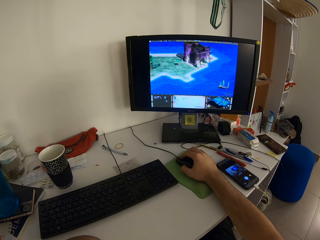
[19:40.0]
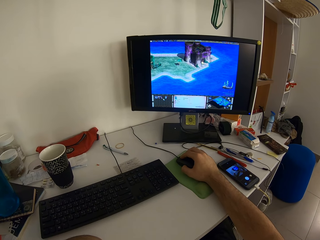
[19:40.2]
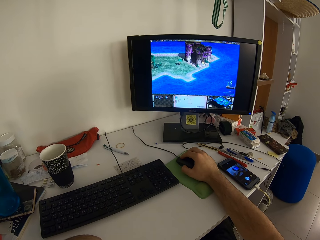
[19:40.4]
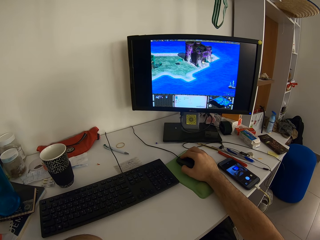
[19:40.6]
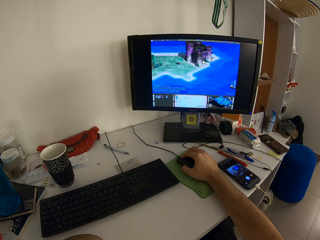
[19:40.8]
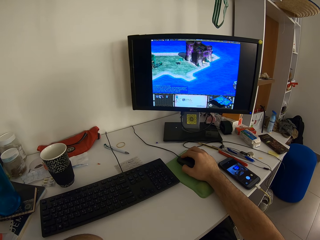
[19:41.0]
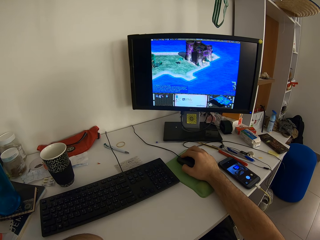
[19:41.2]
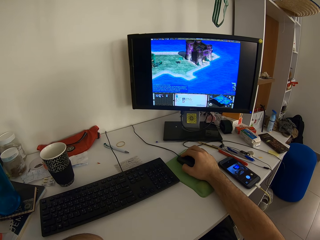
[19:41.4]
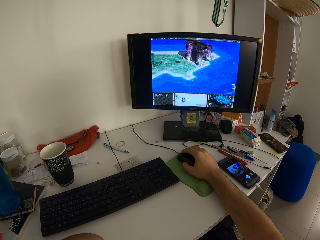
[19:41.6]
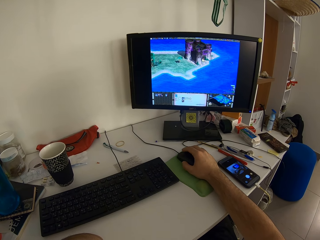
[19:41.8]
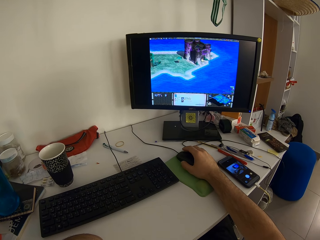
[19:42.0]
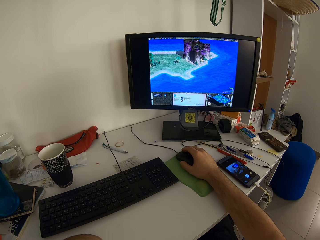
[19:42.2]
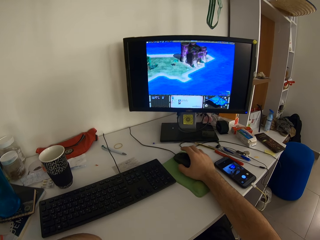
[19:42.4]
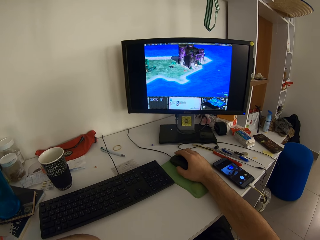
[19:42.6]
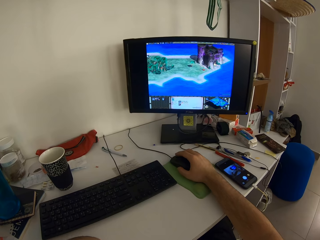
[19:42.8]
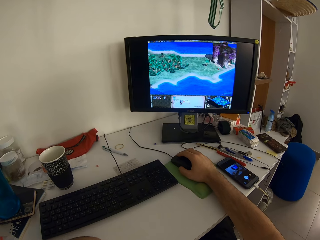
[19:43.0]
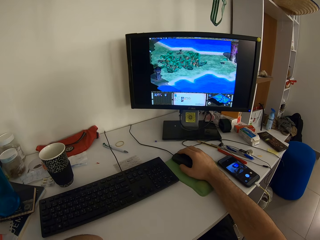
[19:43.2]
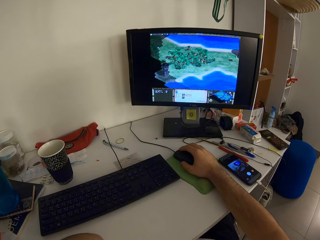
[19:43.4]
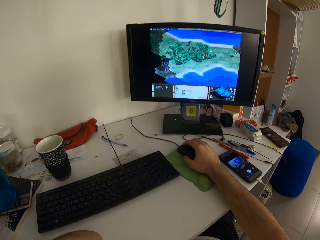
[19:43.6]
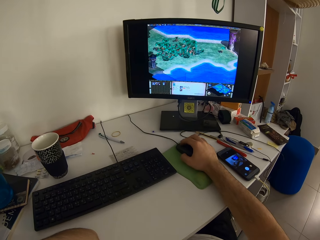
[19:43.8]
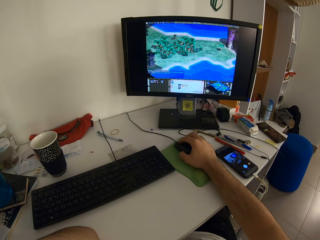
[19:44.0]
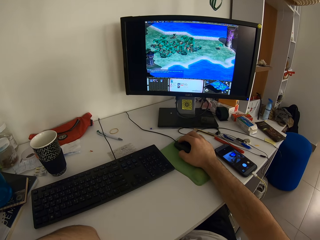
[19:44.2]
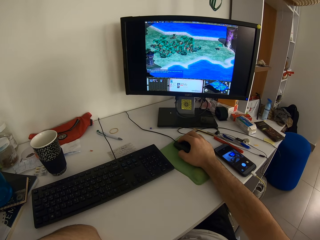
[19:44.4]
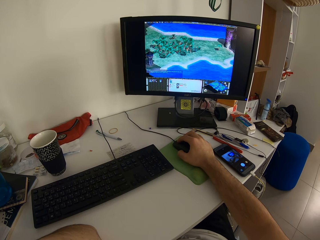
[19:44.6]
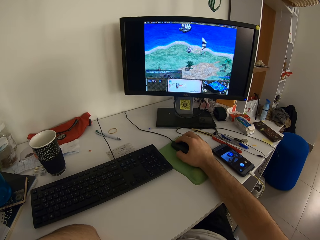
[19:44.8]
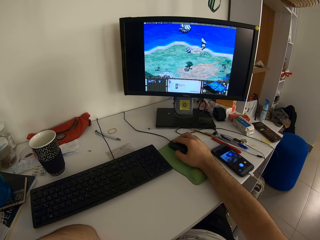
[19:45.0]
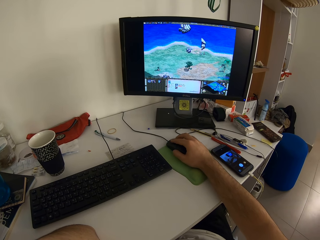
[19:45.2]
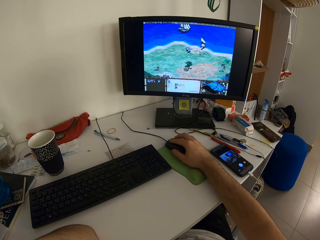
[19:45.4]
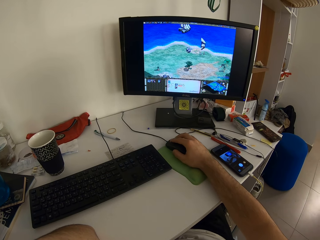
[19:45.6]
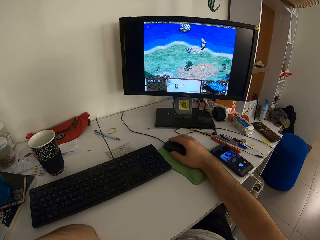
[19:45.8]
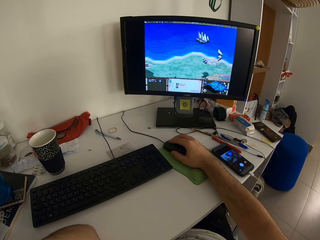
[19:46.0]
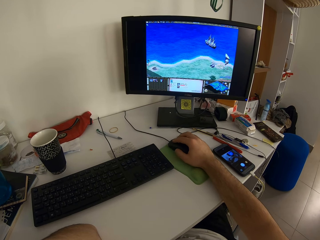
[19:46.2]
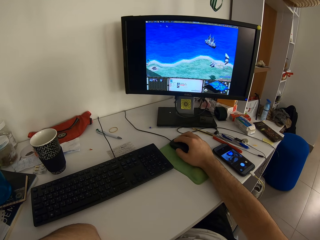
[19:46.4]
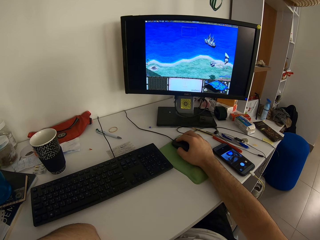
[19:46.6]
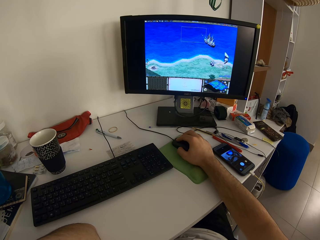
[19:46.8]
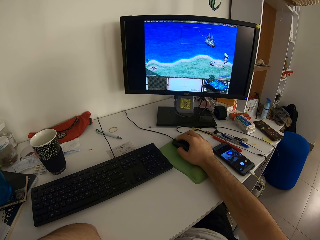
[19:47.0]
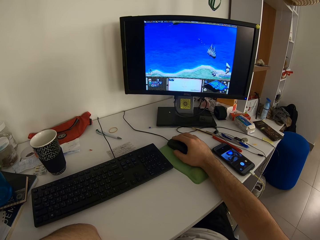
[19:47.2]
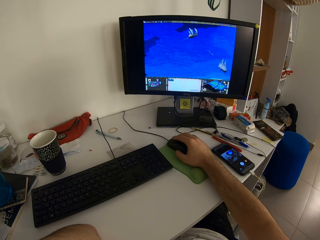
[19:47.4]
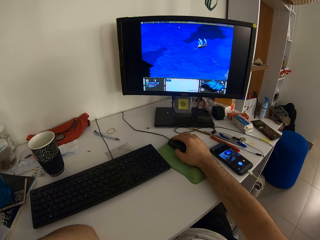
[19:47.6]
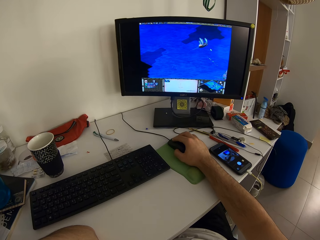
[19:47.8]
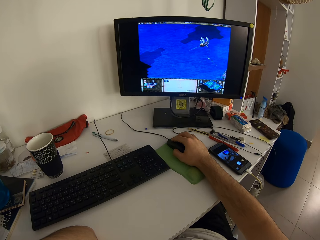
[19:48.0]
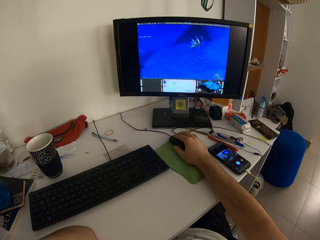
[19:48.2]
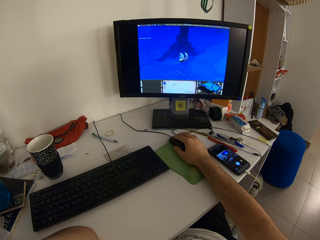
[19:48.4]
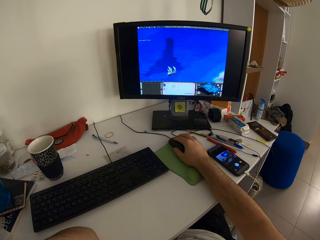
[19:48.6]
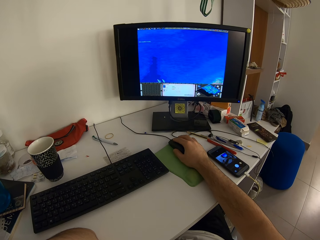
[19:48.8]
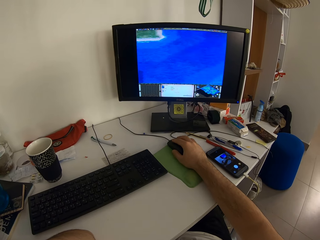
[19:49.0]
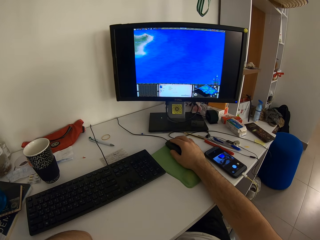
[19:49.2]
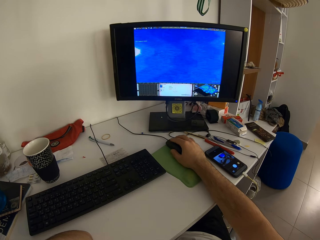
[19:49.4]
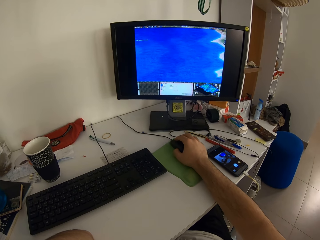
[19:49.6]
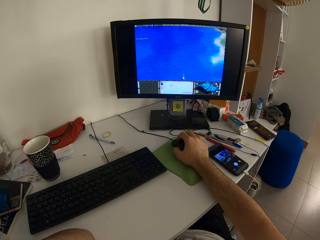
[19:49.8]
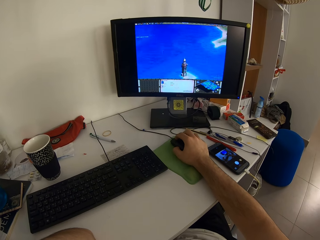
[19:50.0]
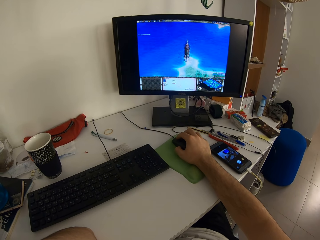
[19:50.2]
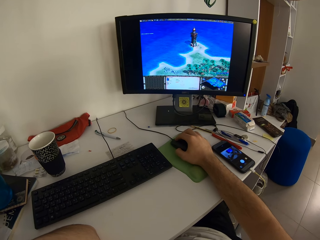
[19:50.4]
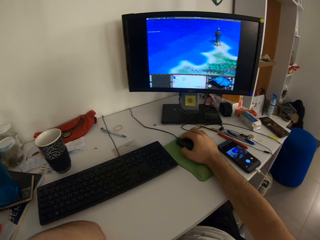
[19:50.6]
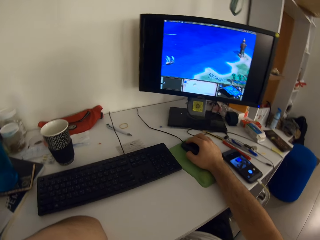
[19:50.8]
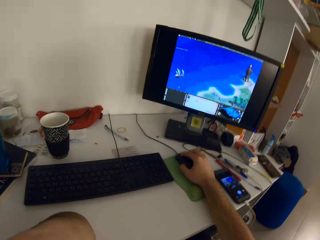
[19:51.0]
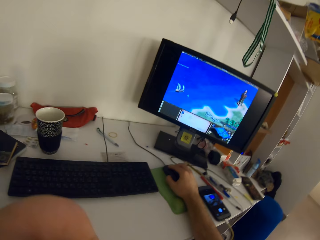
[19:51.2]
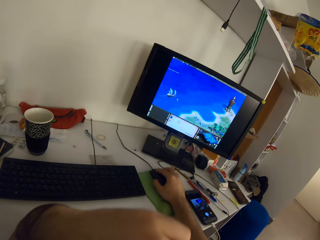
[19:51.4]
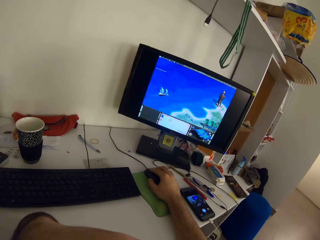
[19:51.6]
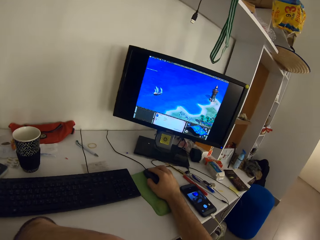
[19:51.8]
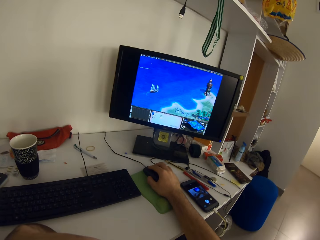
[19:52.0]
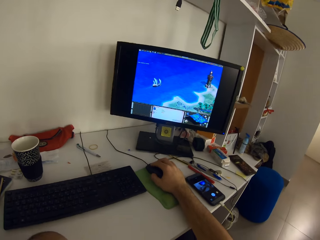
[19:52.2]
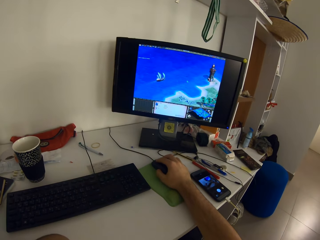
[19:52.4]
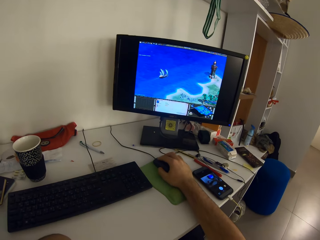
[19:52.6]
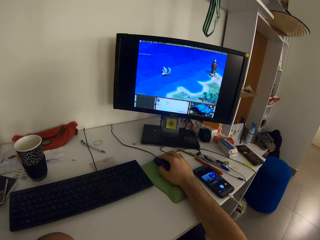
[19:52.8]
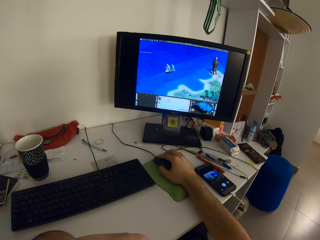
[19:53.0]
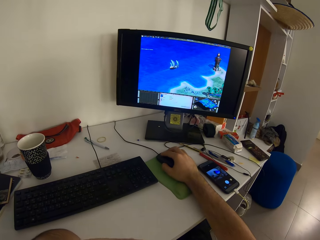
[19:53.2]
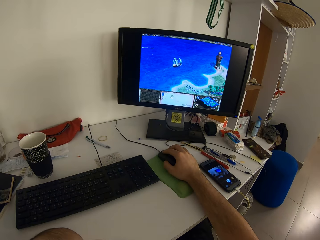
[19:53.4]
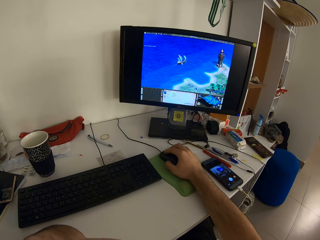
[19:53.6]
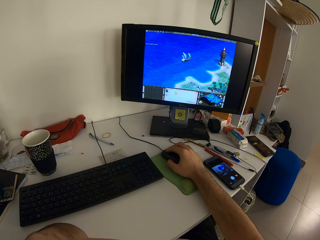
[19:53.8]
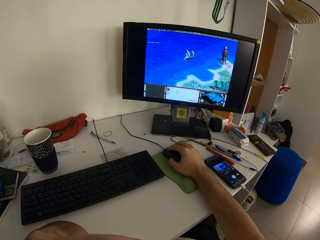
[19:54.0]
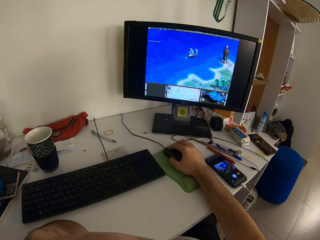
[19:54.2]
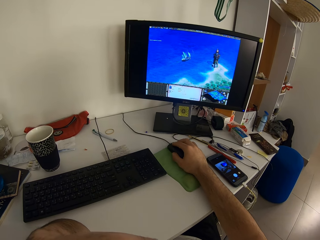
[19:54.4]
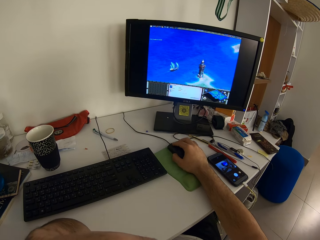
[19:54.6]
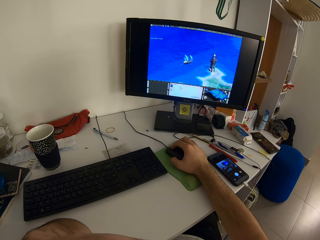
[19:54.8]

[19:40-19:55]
The camera wearer moves the left hand.

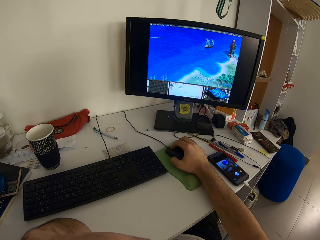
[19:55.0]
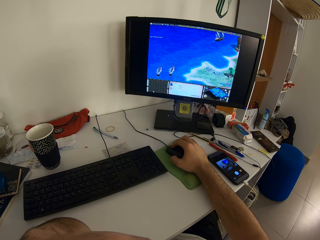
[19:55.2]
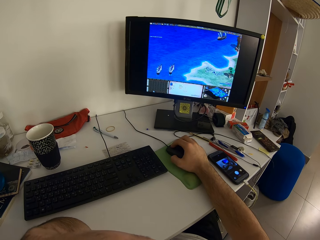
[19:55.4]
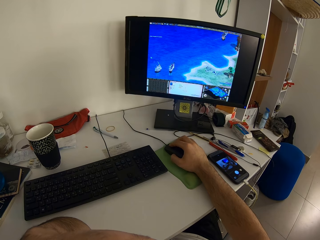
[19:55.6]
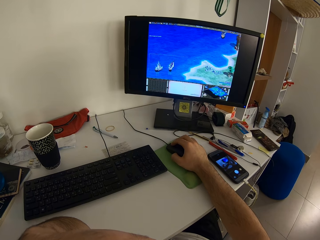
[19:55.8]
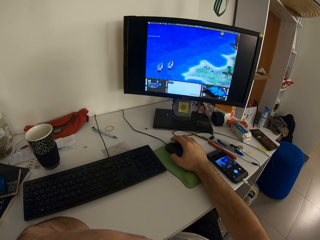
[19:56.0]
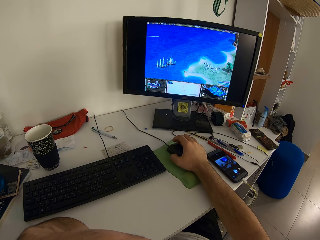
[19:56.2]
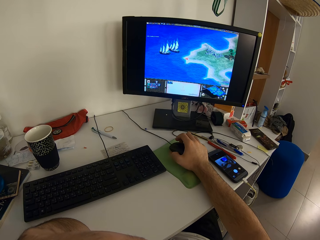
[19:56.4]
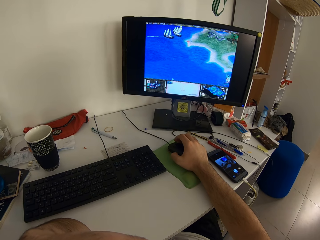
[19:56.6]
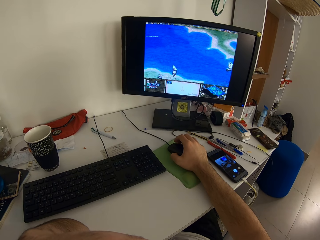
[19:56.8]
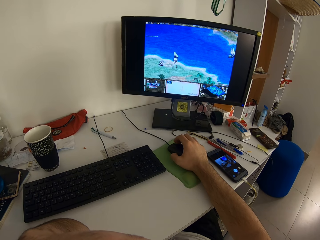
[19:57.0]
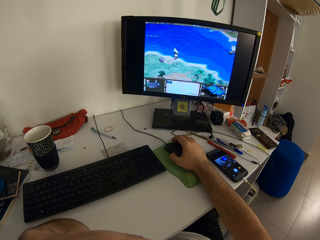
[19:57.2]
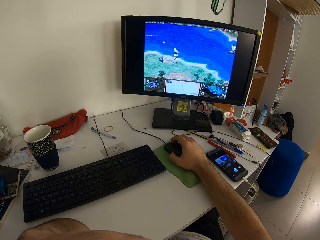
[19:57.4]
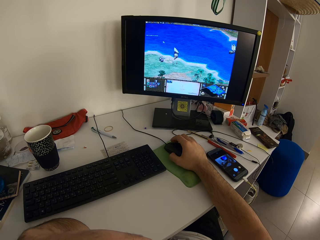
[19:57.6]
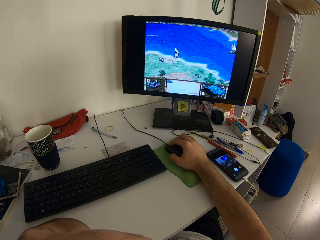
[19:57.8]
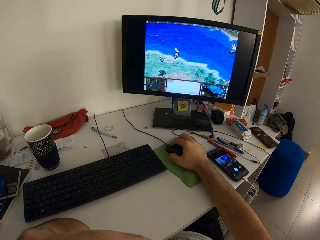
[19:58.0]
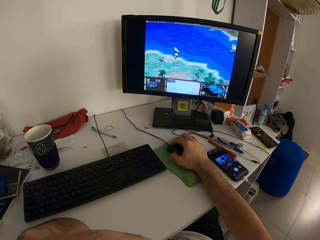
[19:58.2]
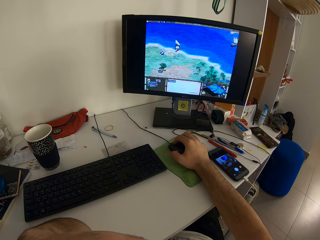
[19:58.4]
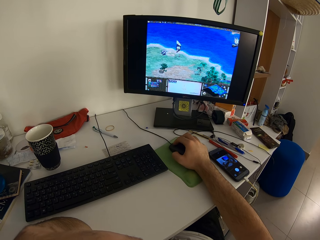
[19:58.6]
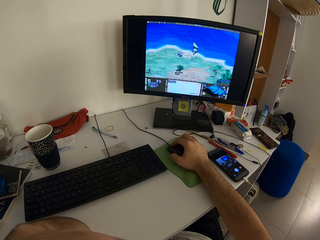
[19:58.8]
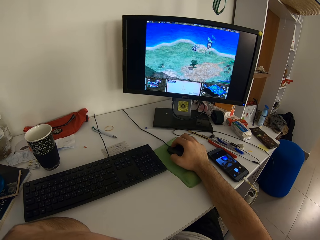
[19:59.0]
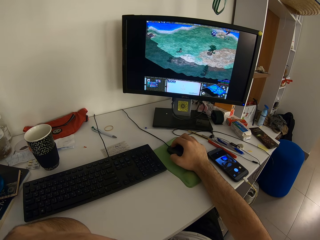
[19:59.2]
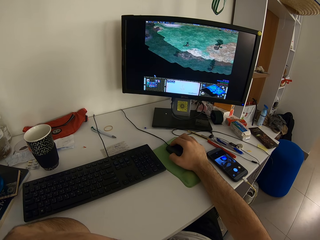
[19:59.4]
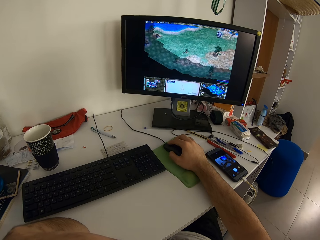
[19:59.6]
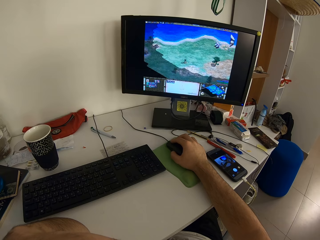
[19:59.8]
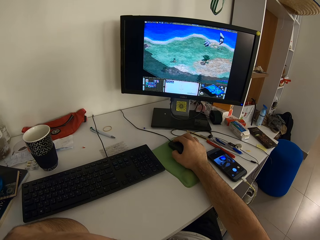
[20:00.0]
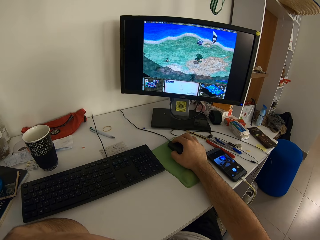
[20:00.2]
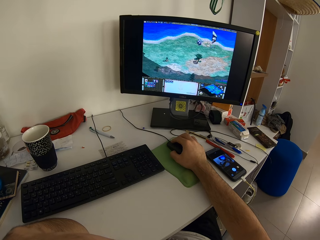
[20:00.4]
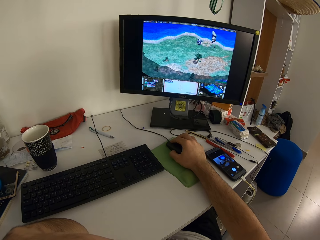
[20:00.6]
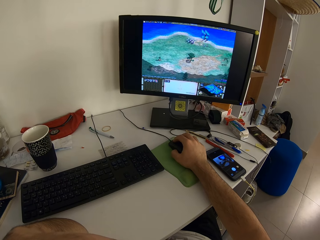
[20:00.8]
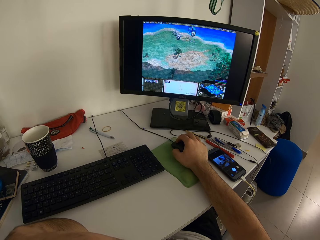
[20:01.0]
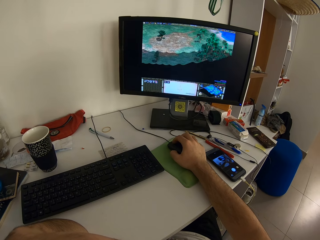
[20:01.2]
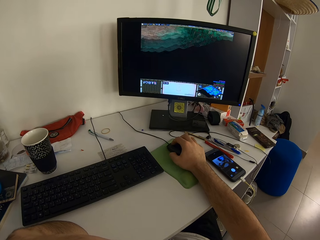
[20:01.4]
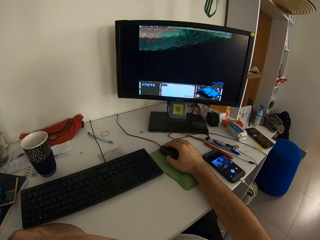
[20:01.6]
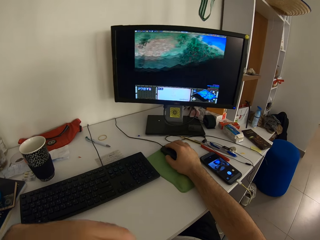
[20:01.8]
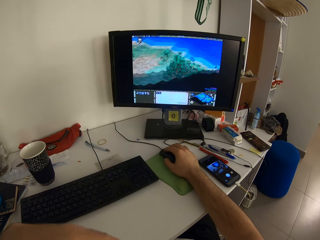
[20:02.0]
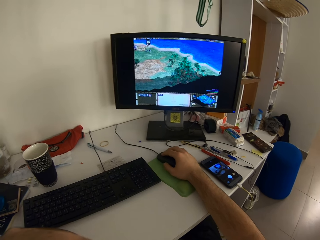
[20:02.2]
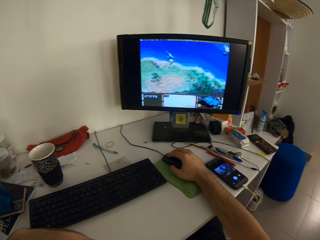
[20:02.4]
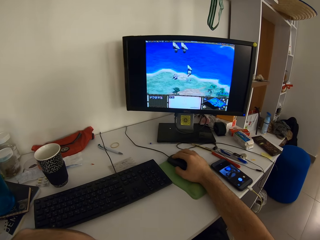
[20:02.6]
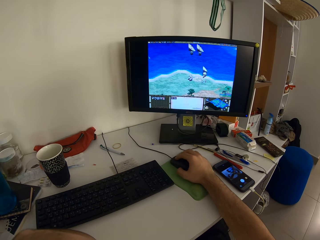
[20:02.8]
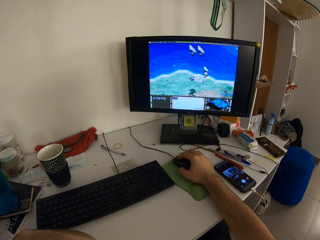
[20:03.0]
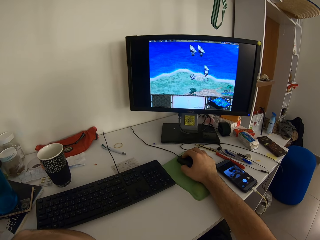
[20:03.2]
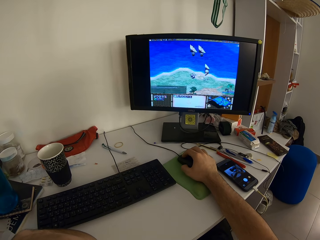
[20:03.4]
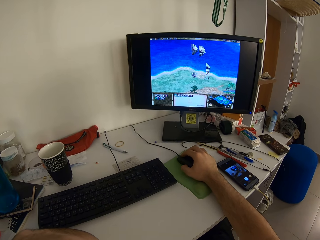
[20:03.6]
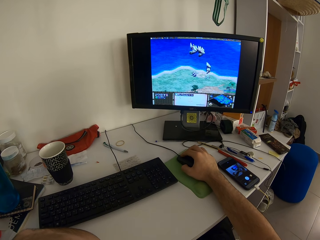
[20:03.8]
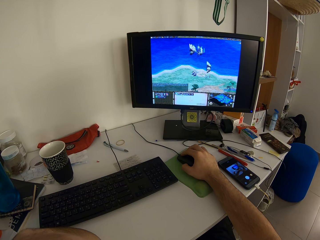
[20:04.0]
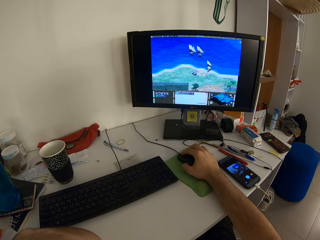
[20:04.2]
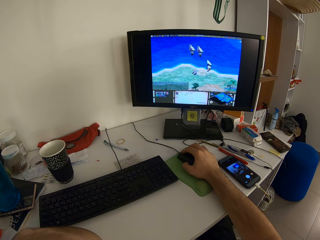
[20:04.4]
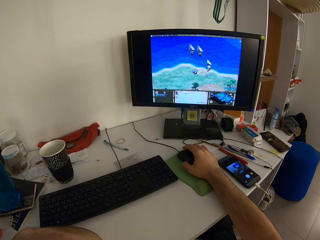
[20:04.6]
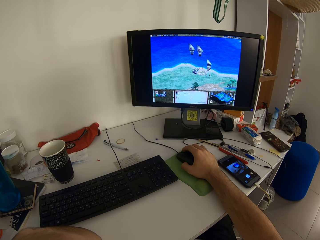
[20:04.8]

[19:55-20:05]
The camera wearer moves the left hand.
